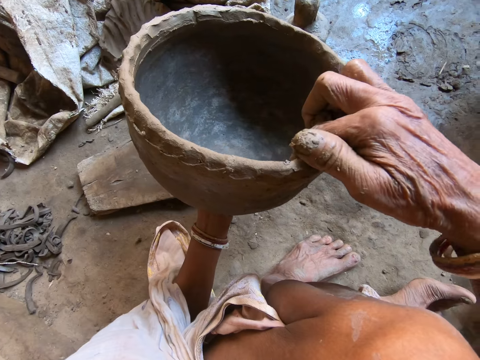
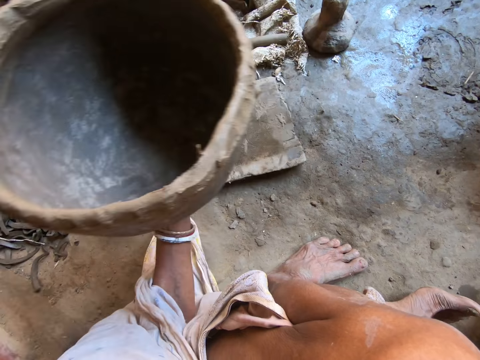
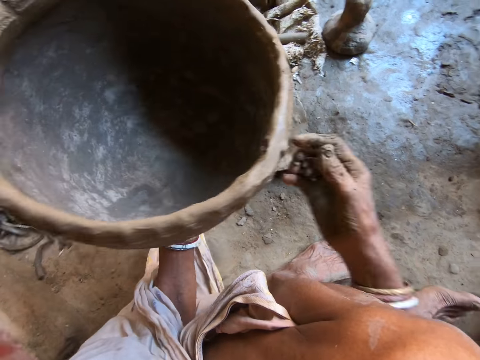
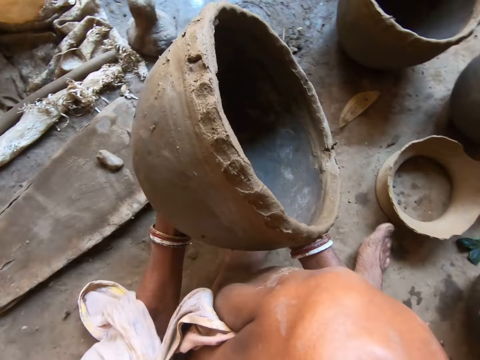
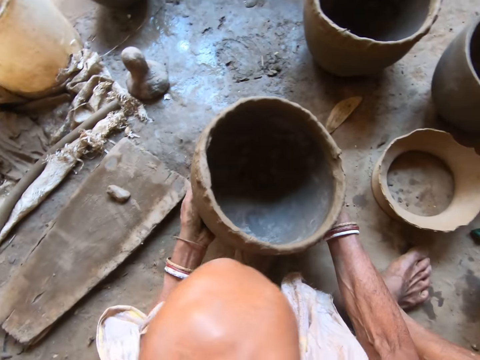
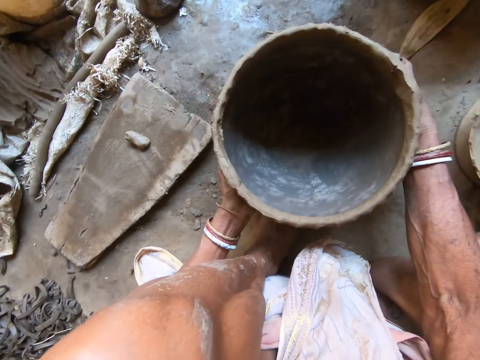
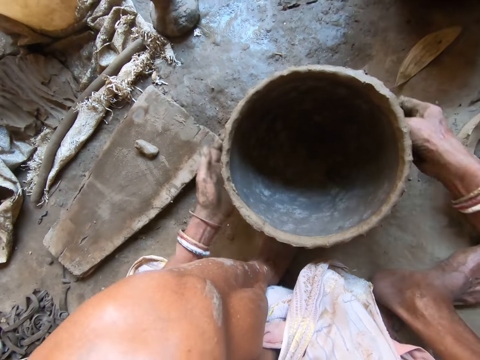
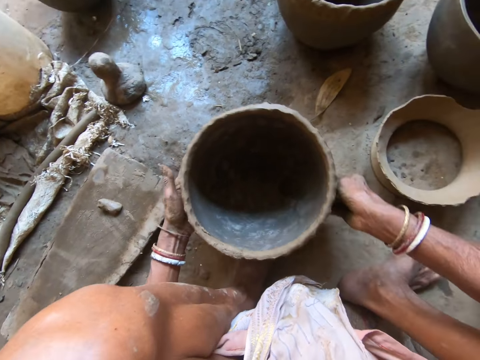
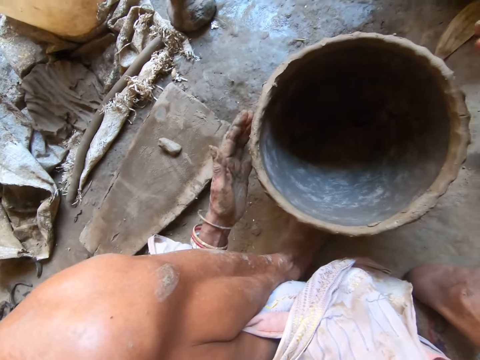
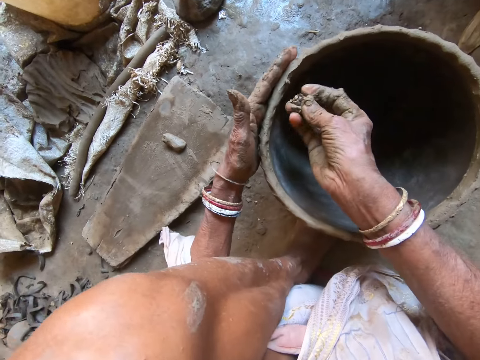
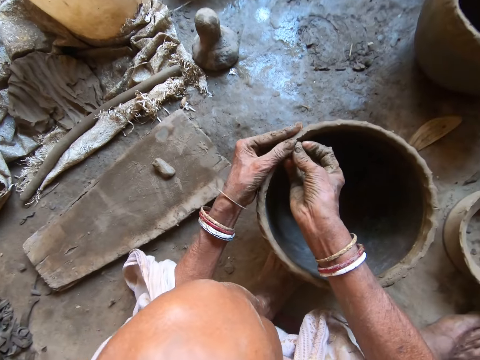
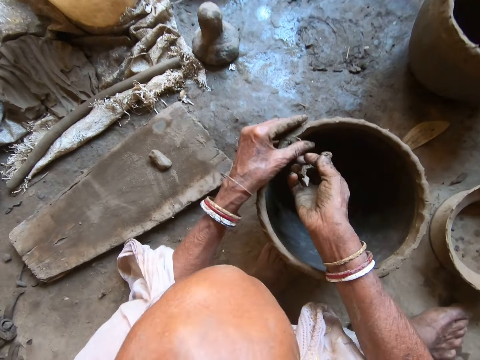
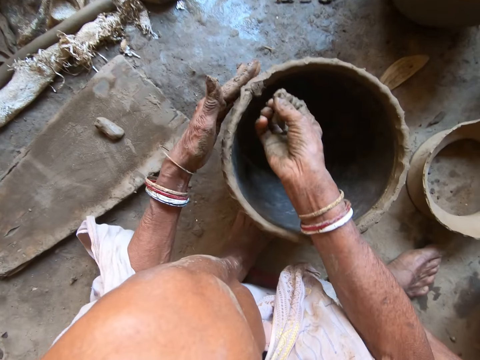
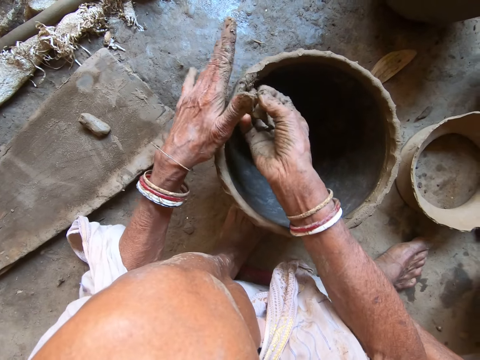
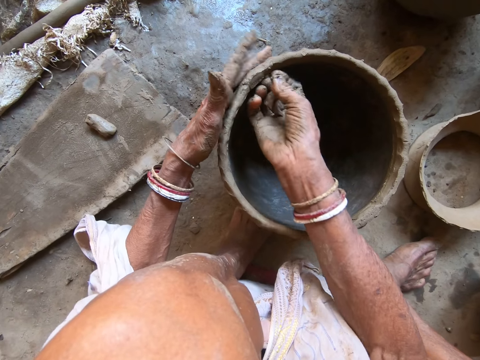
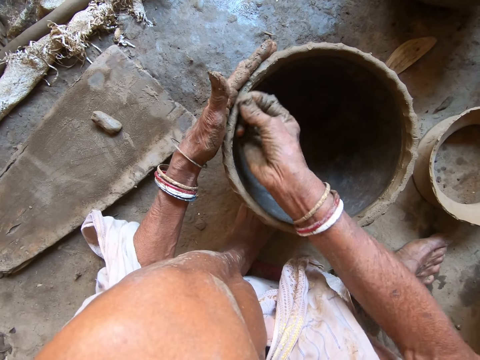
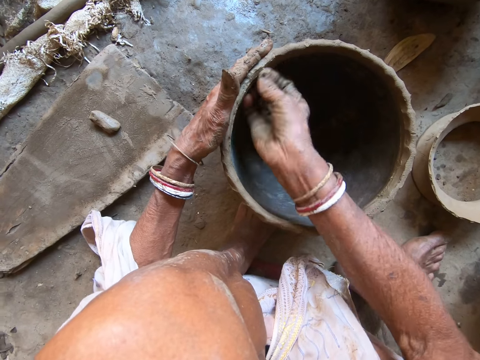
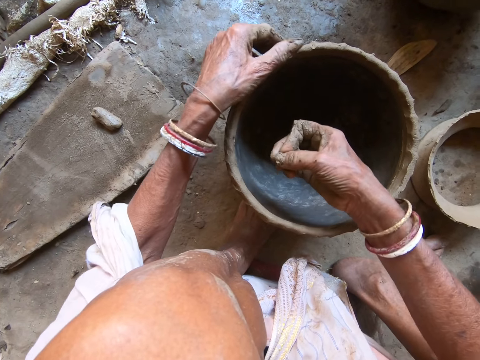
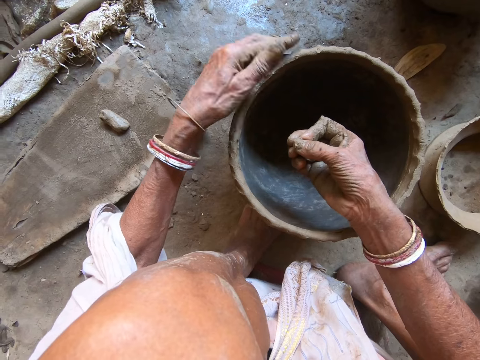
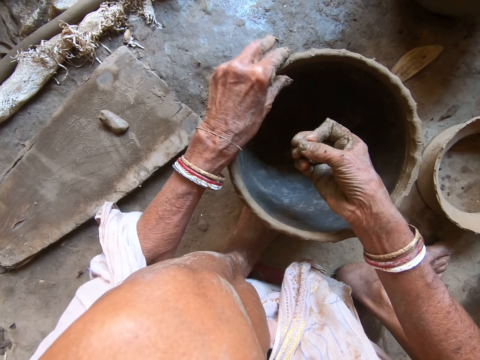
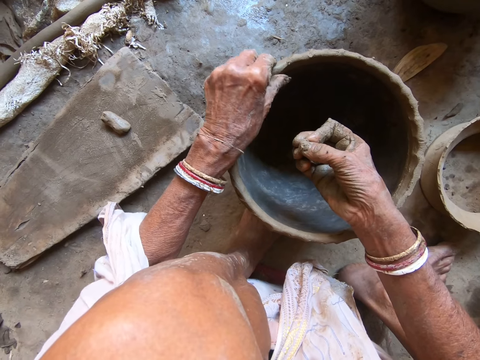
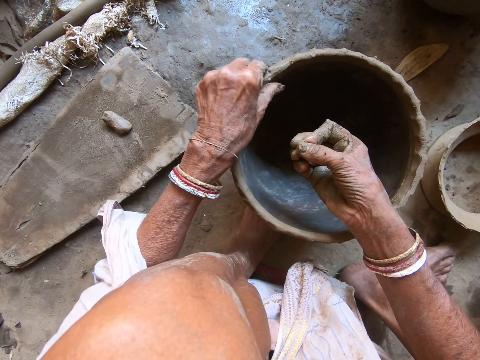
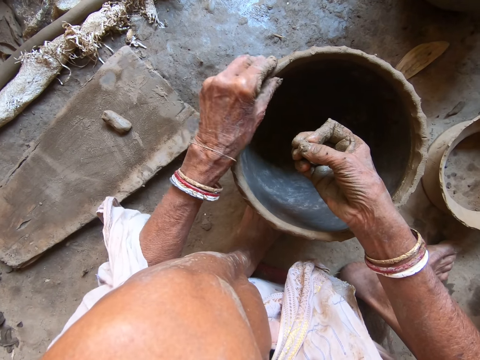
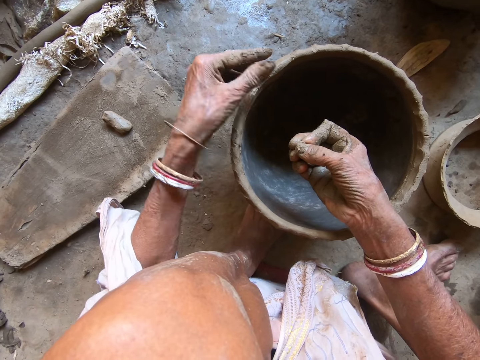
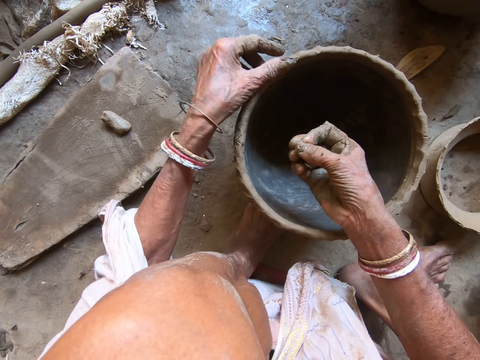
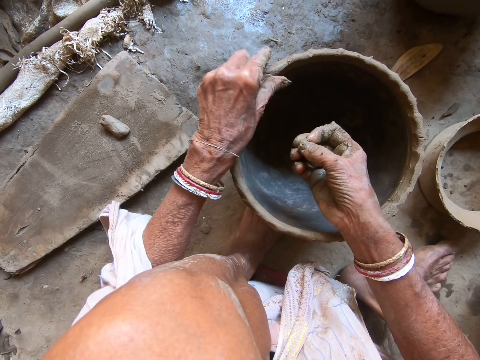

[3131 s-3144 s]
The camera wearer holds the pot with both hands. She places the pot on the floor with both hands. She turns the pot on the floor with both hands. She holds the pot with her left hand. She shapes the clay on the pot with both hands.

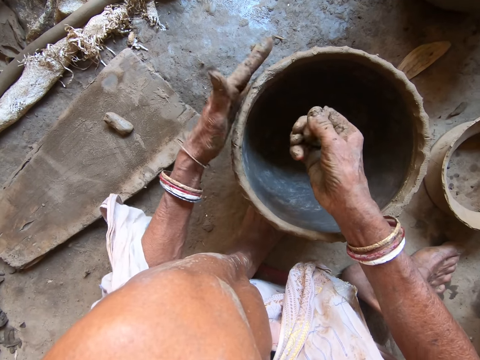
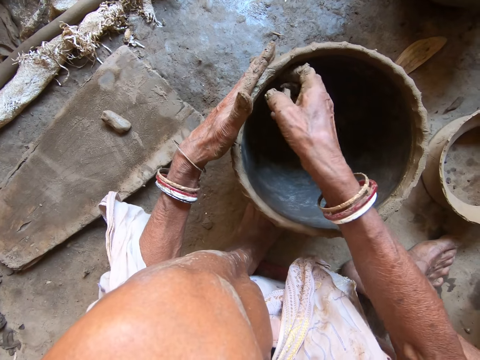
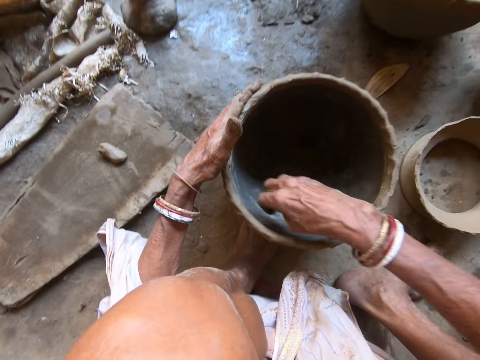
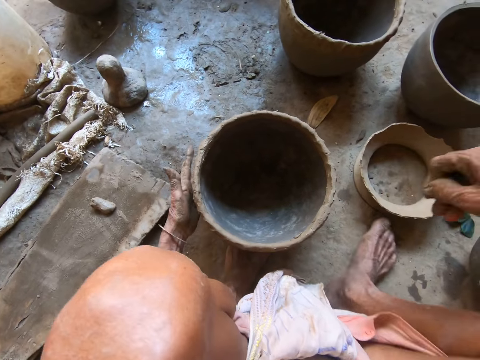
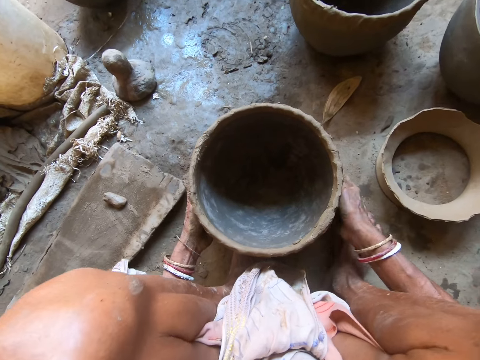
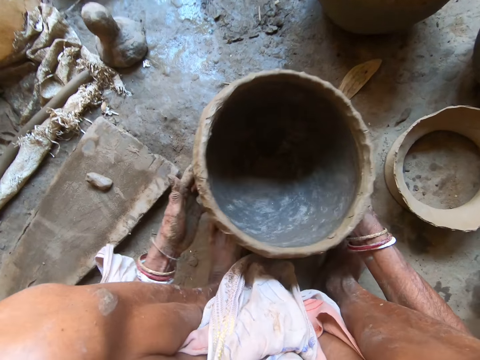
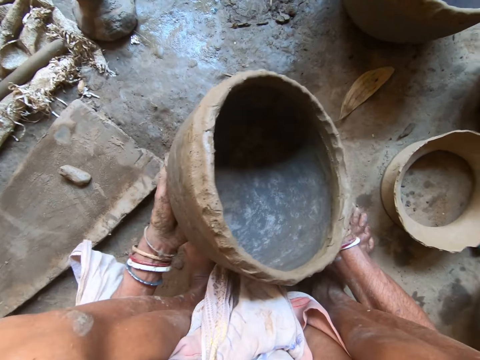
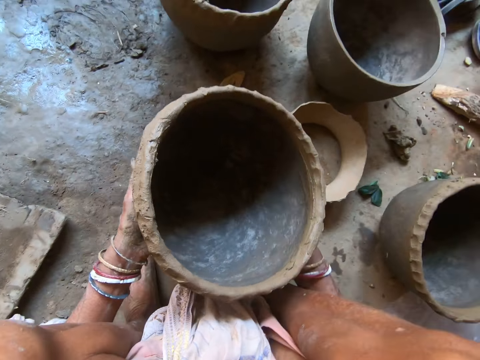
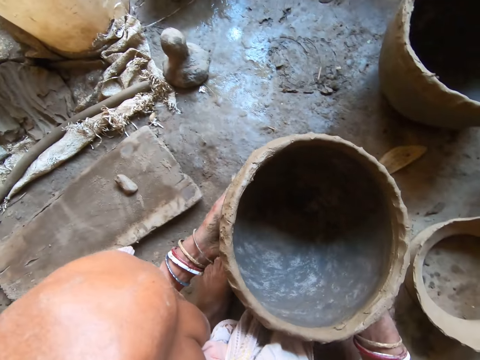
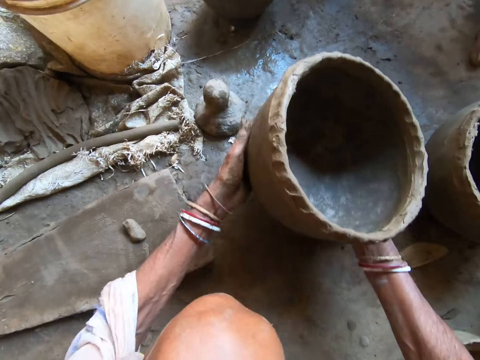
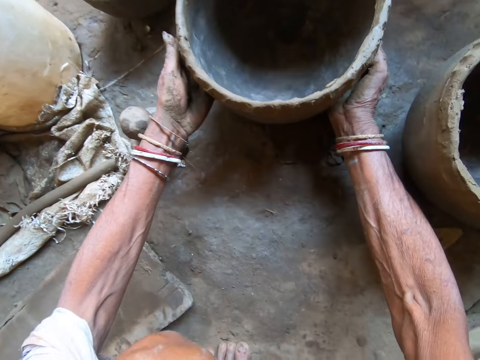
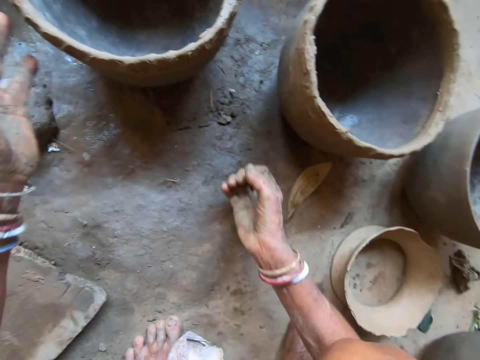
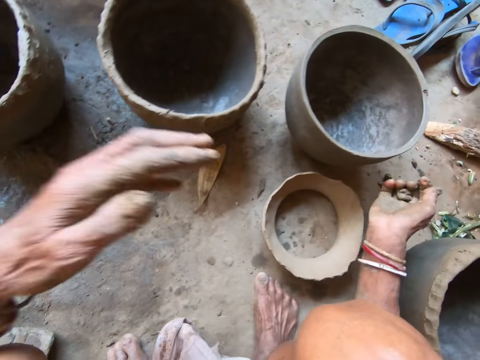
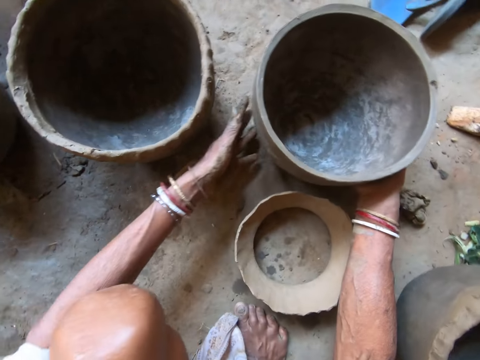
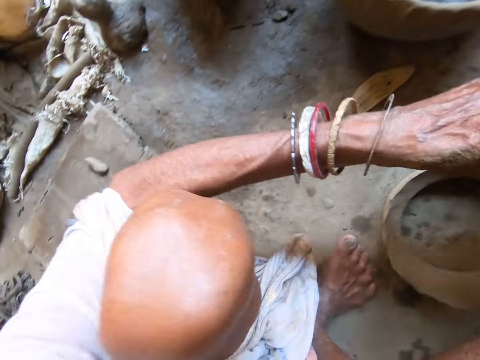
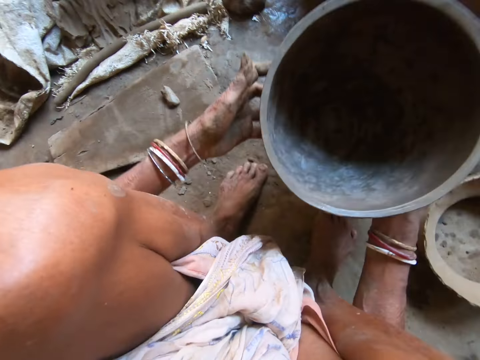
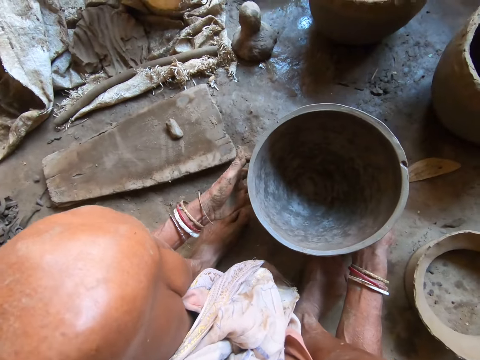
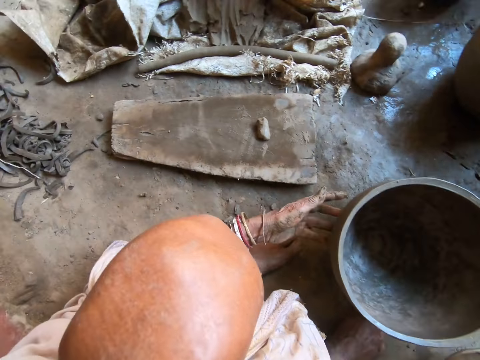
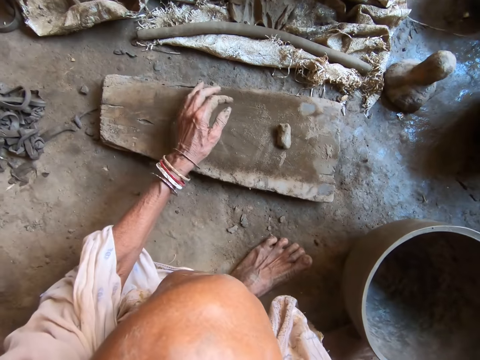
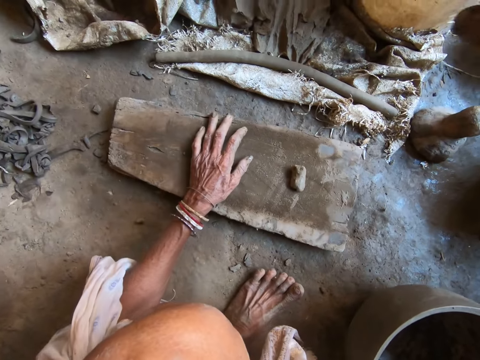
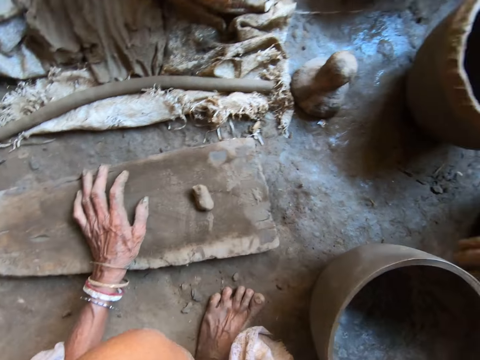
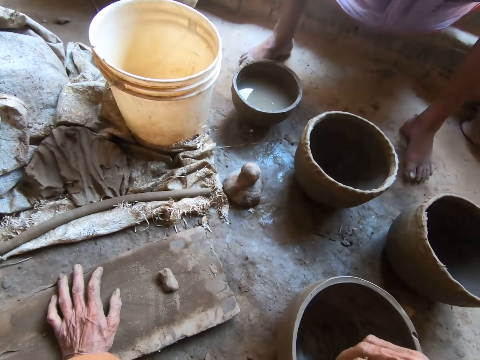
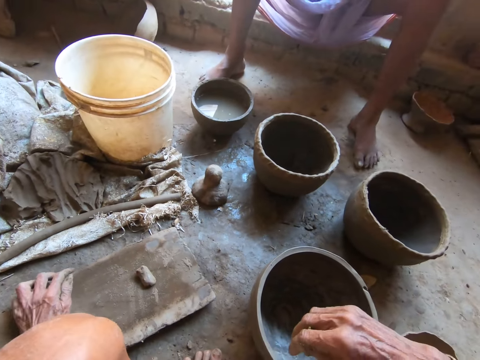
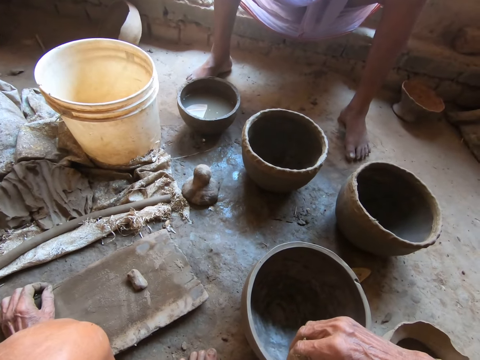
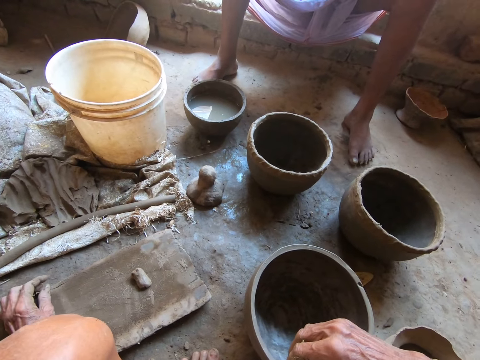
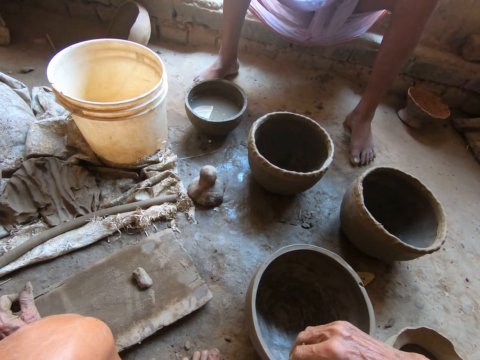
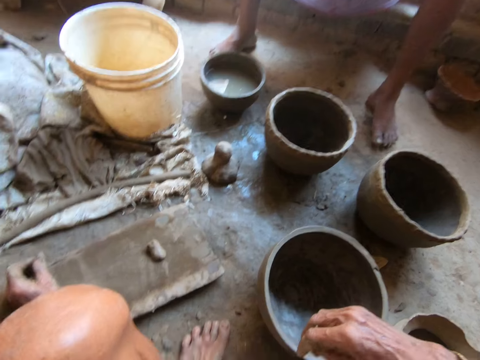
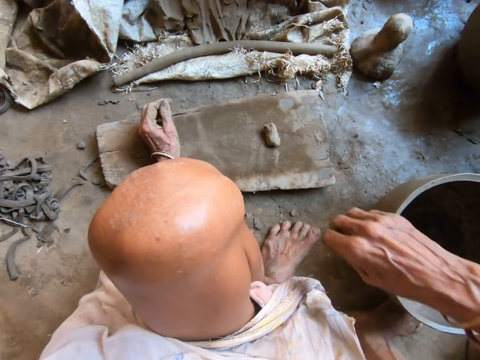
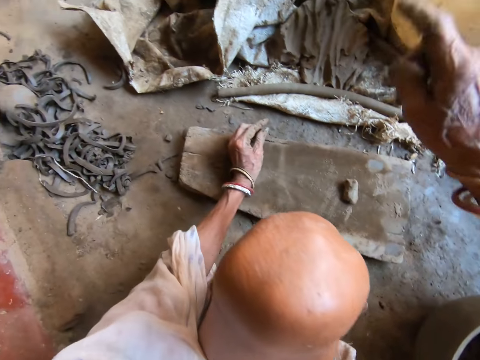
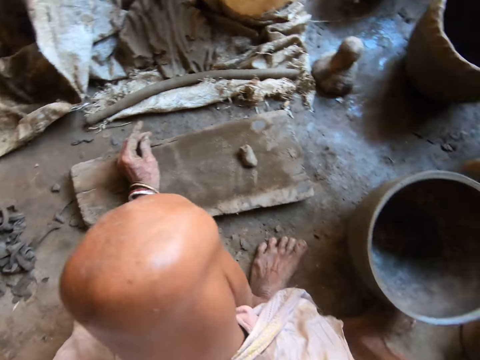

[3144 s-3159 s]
The camera wearer picks the pot from the floor with both hands. She places the pot on the floor with both hands. She picks the pot from the floor with both hands. She places the pot on the floor with both hands. She places her left hand on the plank. She interacts with a man. The man interacts with the camera wearer.
